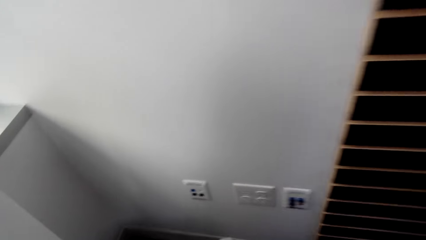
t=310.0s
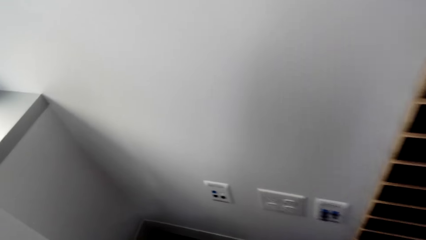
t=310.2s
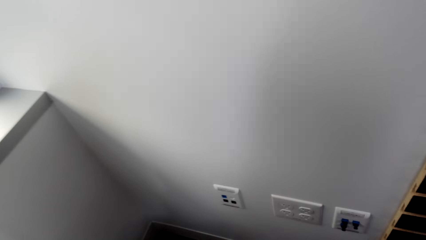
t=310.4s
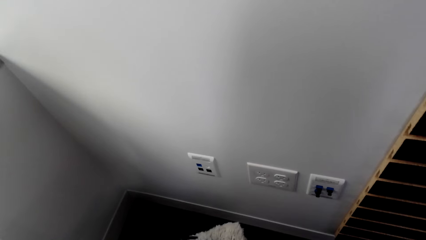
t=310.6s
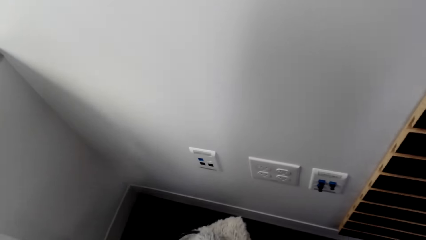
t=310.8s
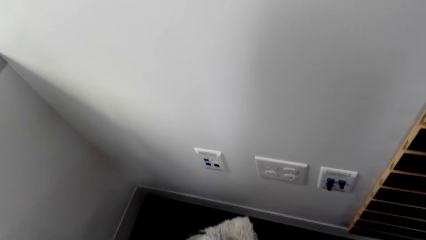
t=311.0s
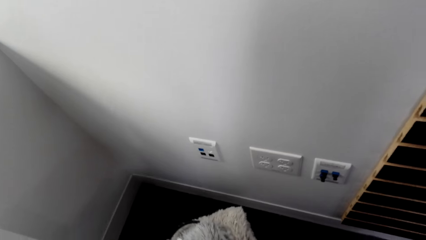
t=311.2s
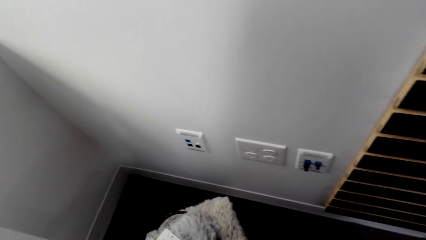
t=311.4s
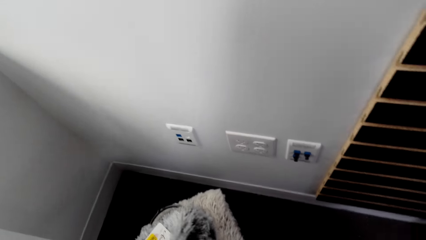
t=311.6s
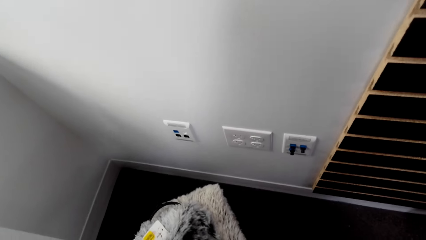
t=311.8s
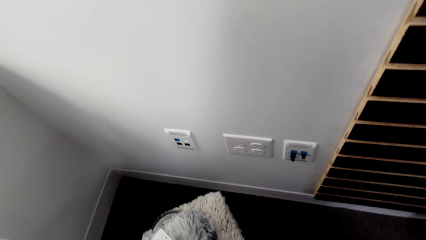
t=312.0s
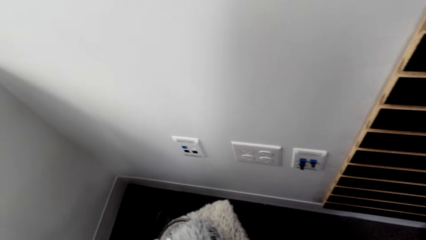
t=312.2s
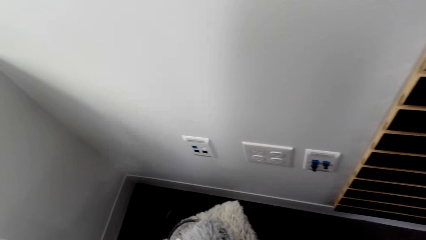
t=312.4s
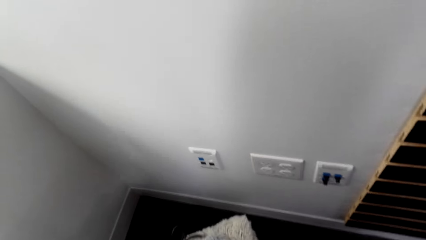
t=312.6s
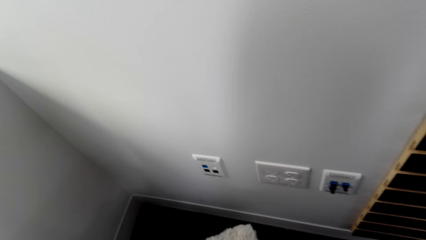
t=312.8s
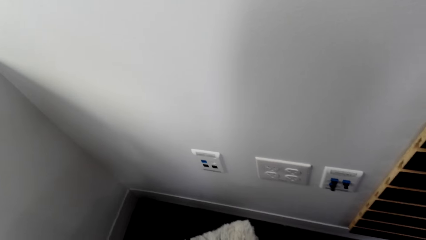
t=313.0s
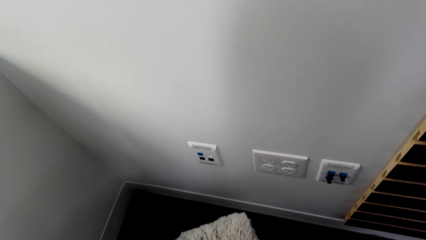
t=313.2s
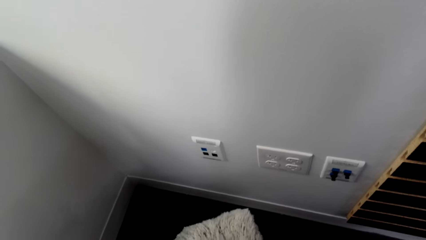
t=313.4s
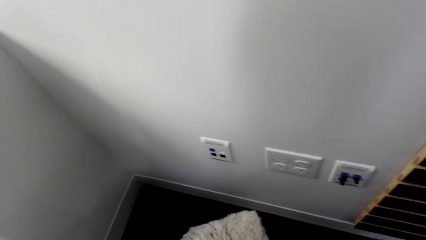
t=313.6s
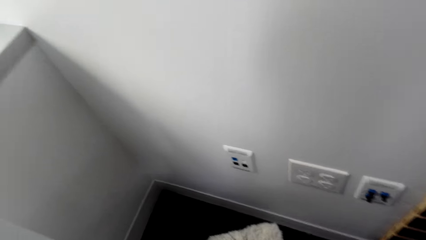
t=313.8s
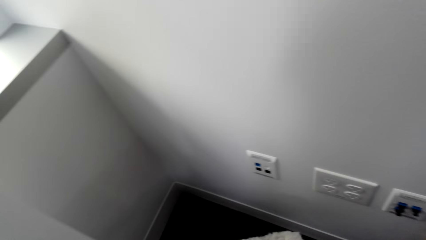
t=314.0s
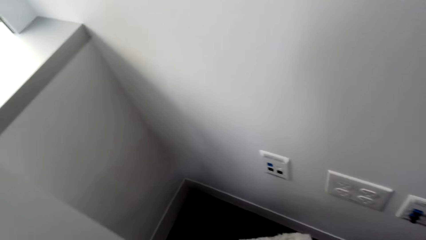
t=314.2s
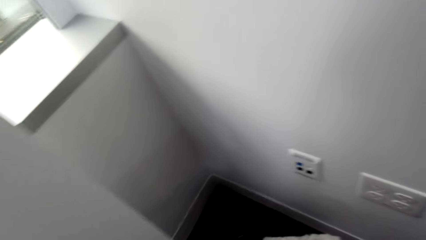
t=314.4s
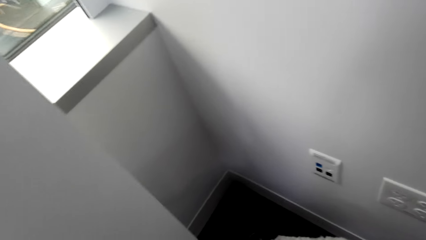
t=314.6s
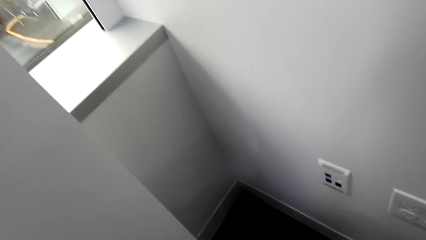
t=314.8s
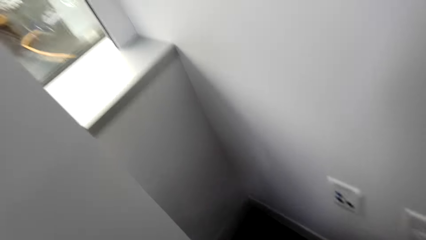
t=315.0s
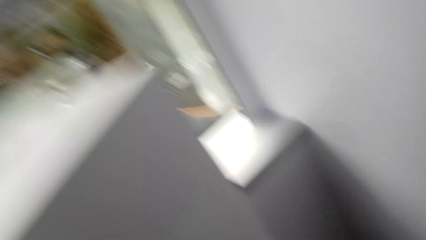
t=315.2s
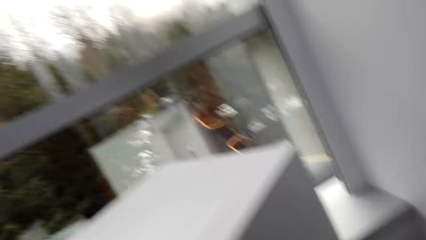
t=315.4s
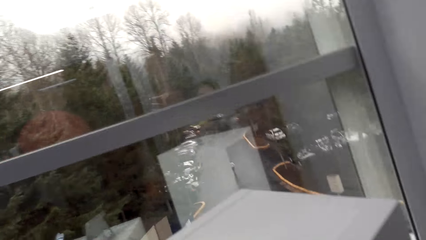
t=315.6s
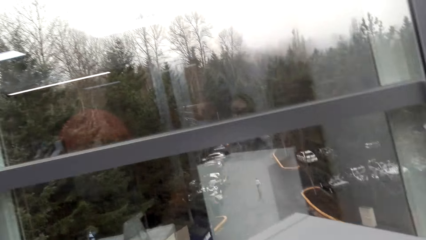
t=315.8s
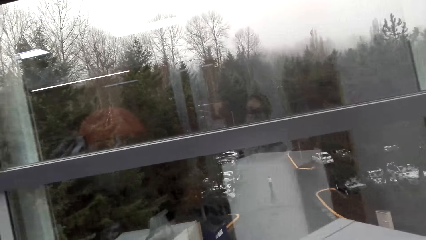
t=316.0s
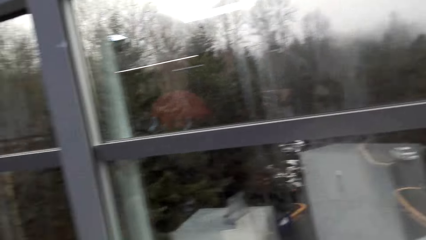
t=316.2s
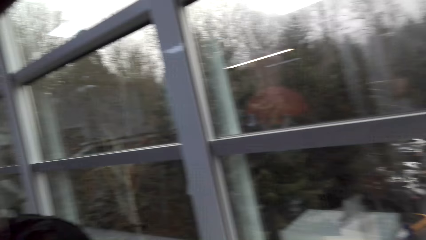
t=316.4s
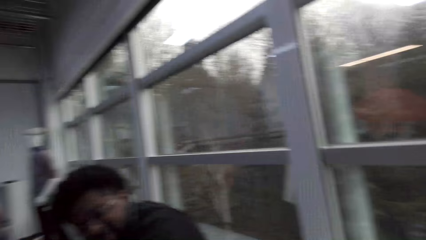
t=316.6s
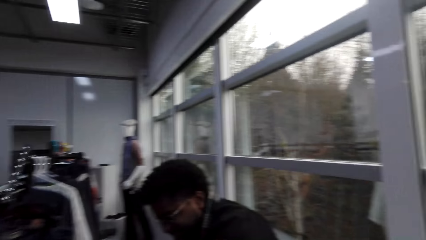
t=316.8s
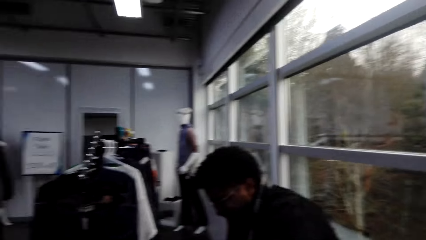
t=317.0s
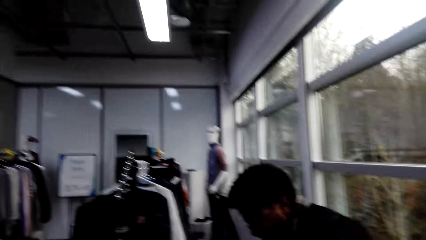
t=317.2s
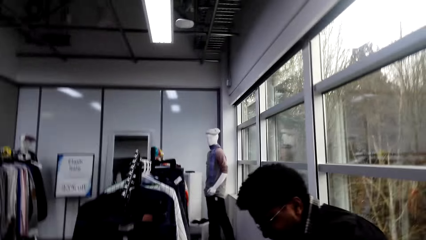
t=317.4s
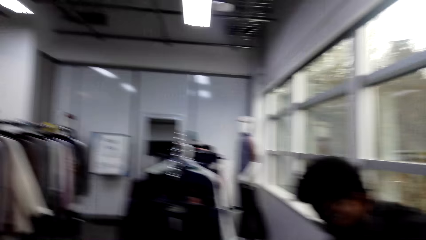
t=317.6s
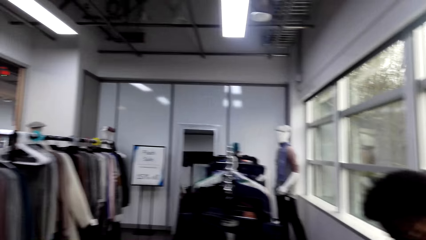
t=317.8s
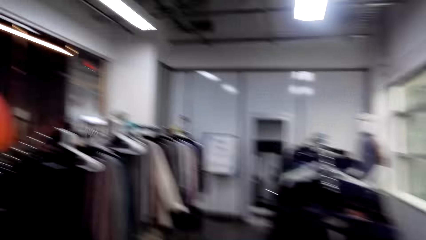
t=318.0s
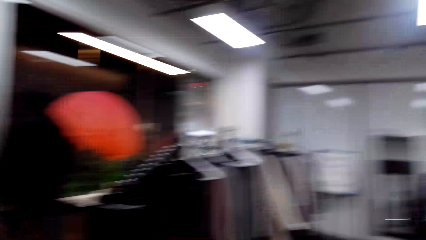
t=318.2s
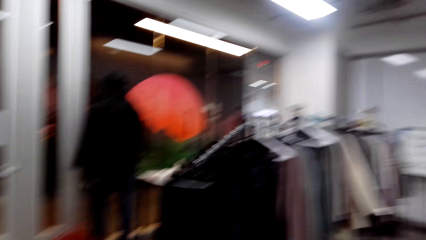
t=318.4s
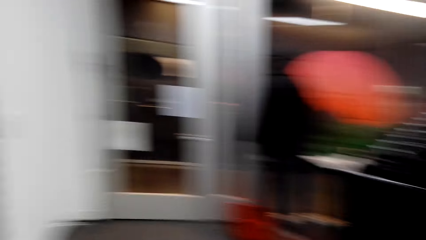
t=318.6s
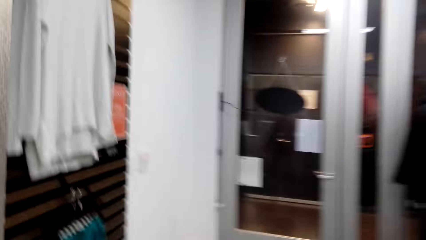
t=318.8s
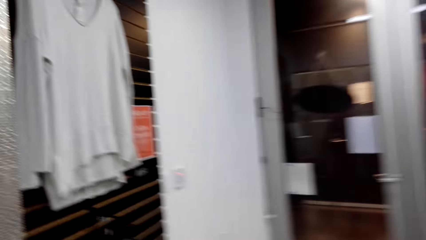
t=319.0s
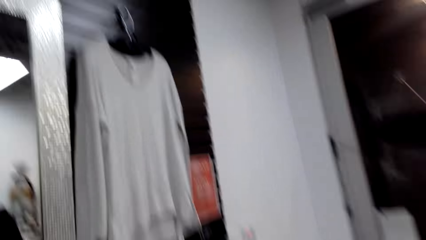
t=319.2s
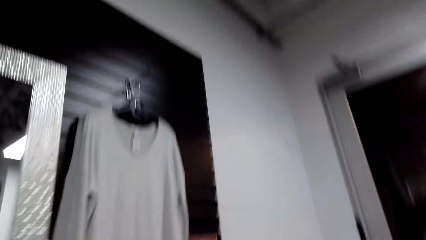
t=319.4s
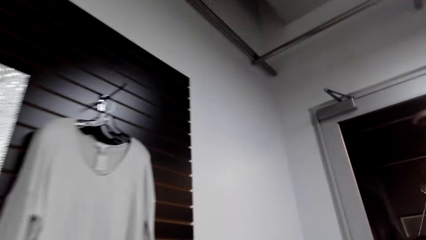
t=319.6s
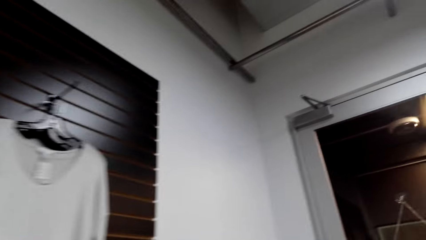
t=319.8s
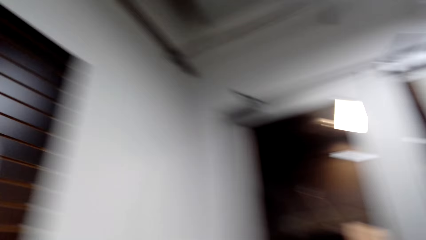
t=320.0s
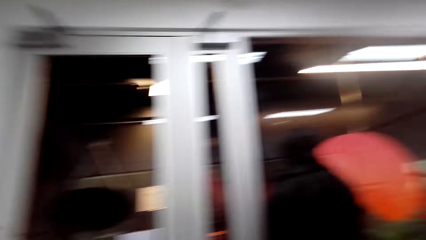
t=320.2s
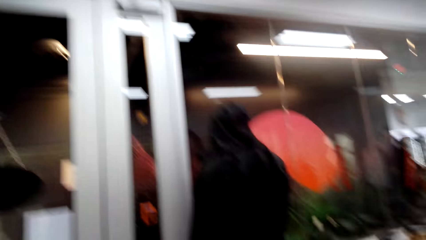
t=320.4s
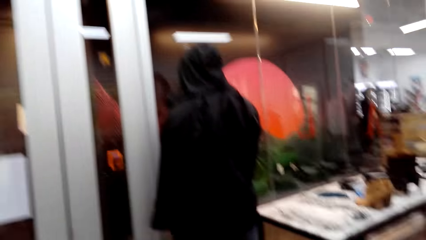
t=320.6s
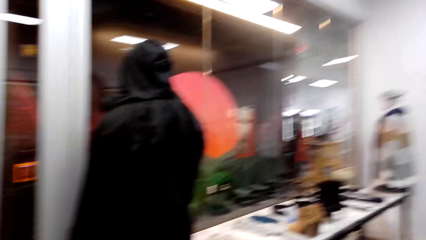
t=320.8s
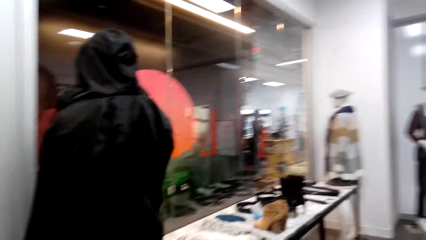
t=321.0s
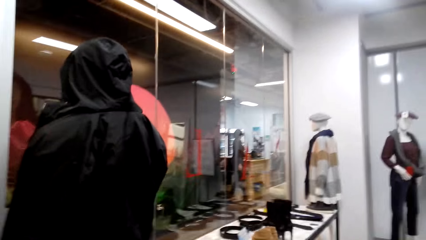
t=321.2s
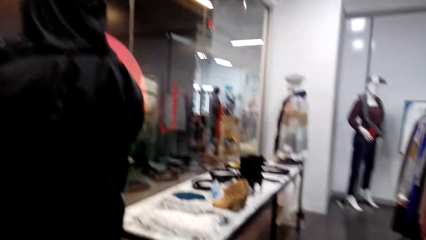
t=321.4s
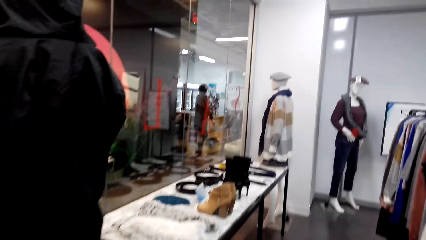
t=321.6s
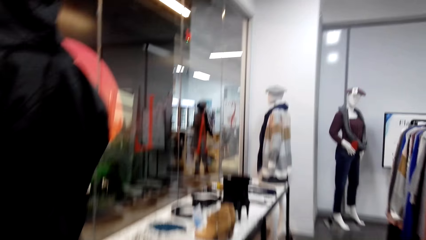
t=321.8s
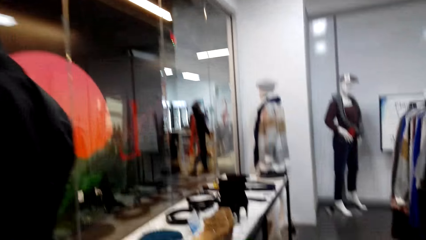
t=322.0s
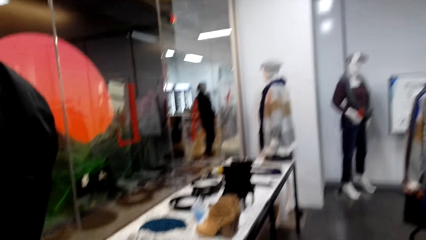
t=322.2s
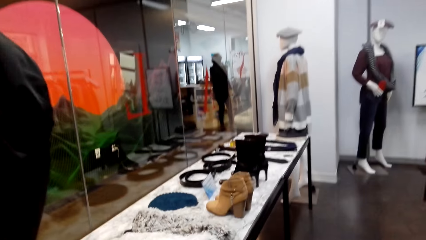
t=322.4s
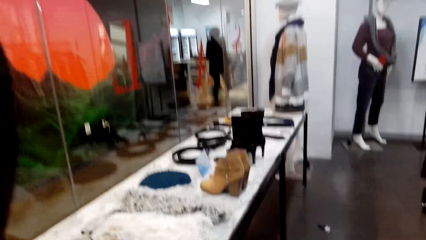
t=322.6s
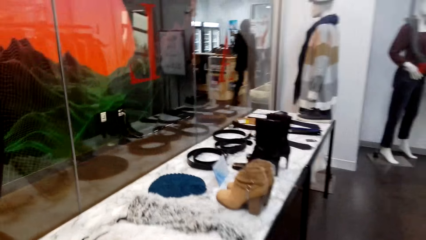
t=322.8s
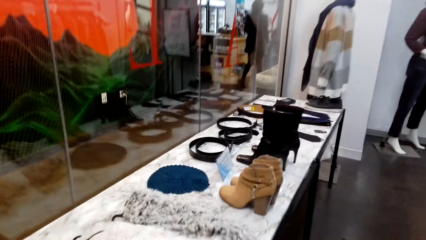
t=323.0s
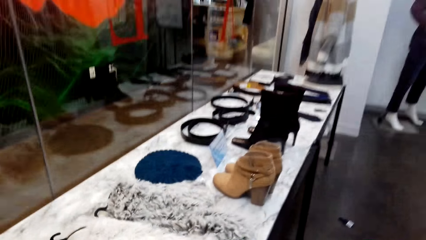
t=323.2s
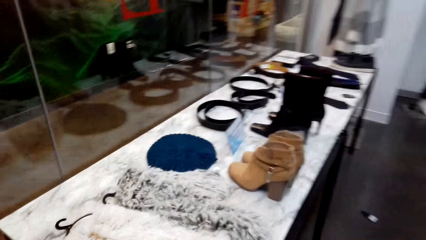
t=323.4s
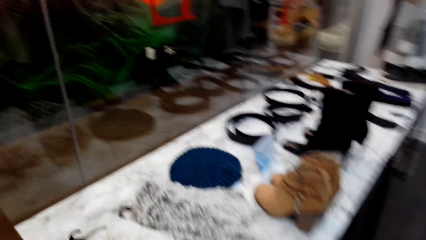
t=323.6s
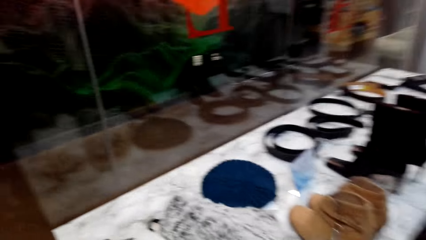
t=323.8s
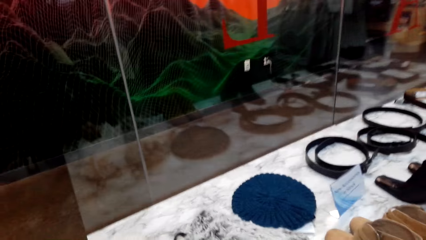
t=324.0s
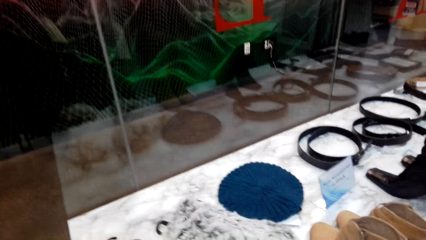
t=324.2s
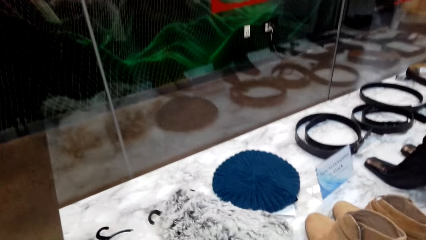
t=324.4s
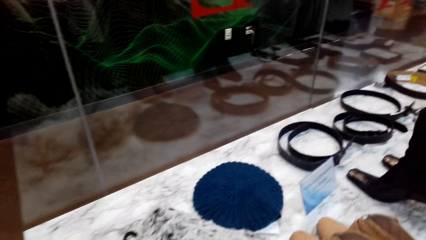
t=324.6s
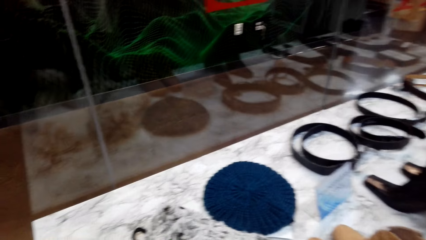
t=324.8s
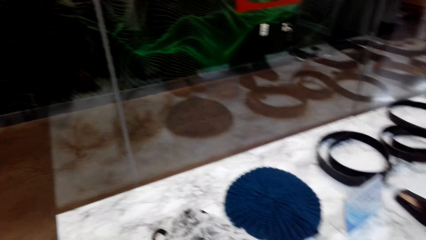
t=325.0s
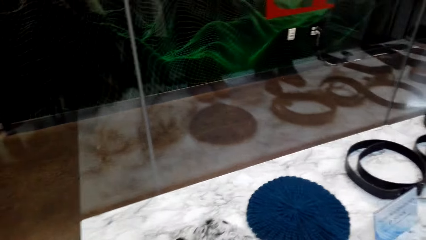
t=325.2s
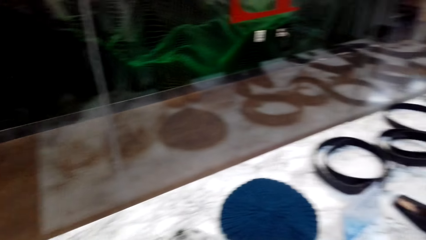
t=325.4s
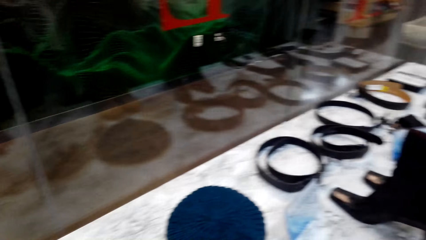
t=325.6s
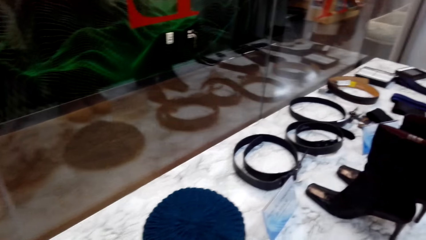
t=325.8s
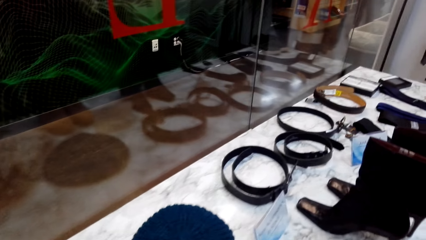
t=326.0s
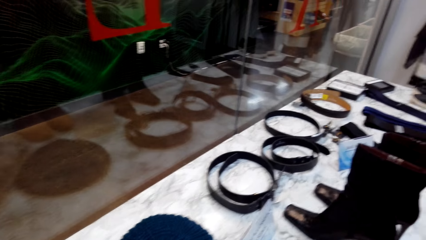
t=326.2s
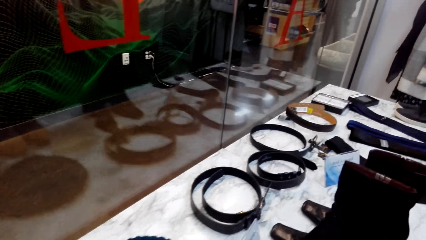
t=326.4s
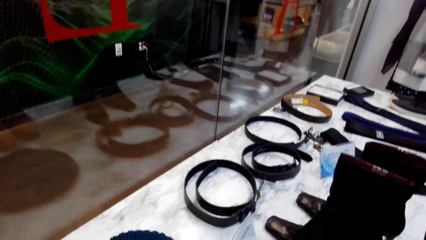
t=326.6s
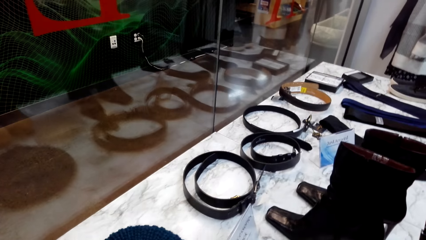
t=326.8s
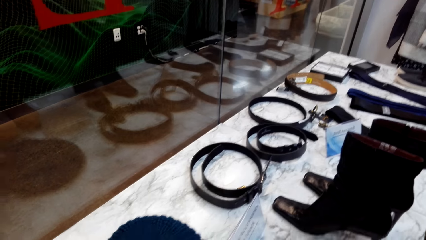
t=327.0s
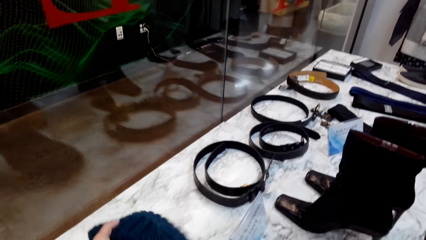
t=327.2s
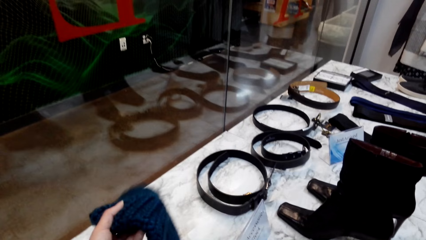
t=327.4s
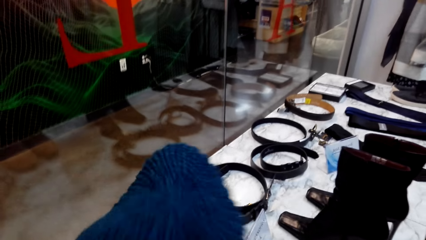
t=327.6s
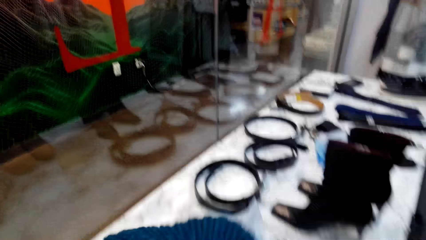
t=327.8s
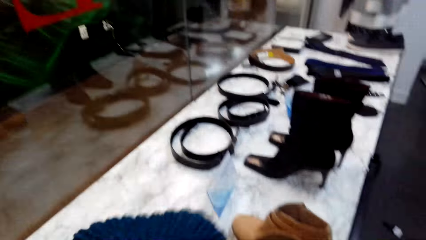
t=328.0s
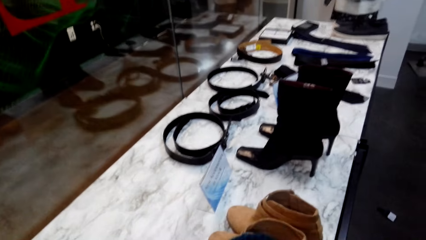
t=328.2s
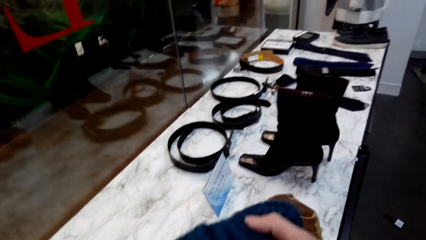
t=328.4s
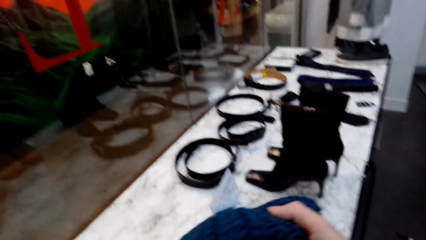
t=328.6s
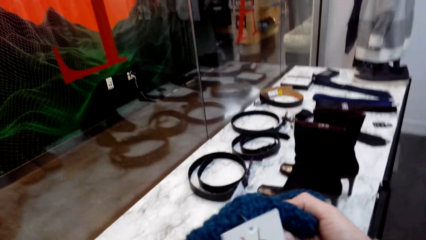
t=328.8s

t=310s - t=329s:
The camera wearer holds a cloth. They walk. They converse with a man. The man converses with the camera wearer. The camera wearer converses with the man. They turn left. They walk left. They walk right. The man converses with the camera wearer. The camera wearer looks at the accessories. They converse with the man. They pick up a cap or hat.
